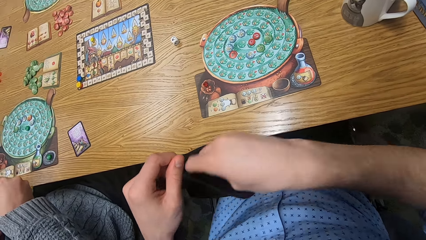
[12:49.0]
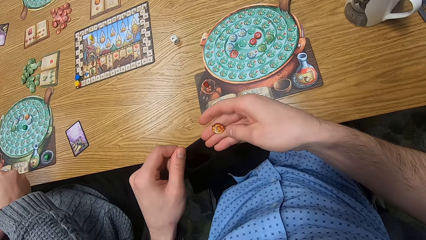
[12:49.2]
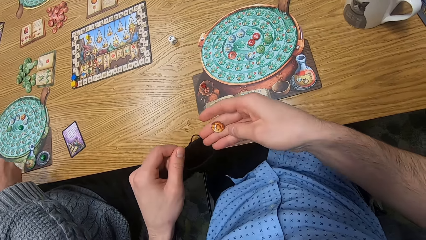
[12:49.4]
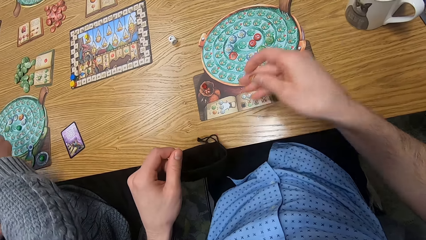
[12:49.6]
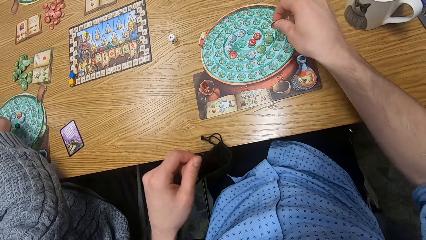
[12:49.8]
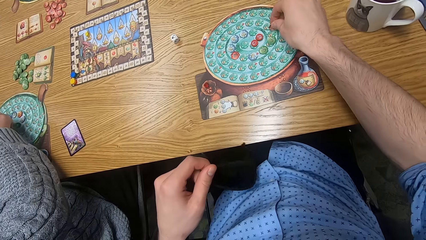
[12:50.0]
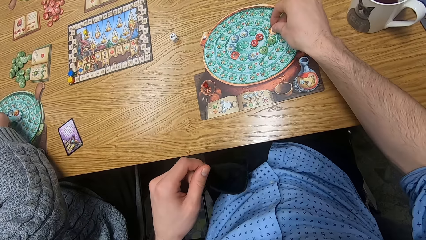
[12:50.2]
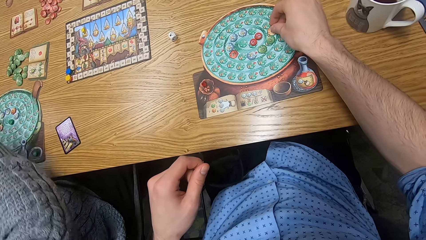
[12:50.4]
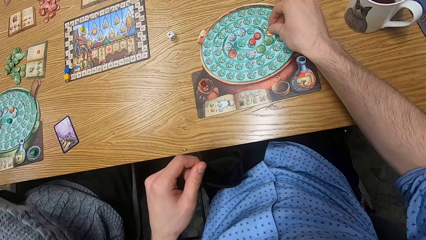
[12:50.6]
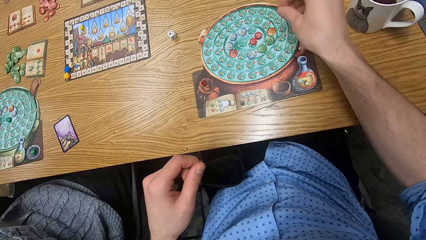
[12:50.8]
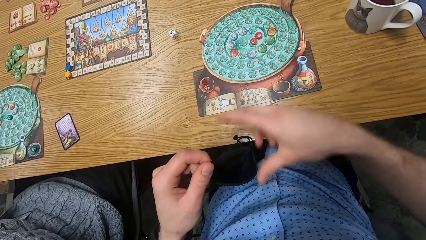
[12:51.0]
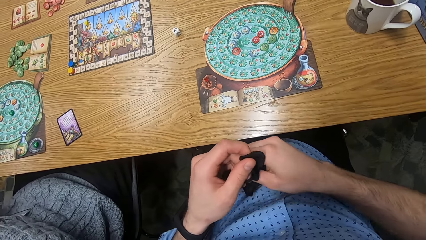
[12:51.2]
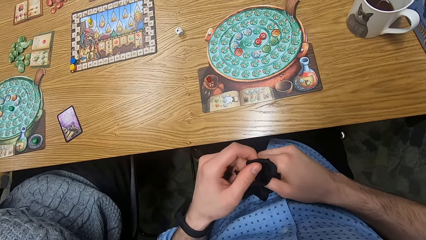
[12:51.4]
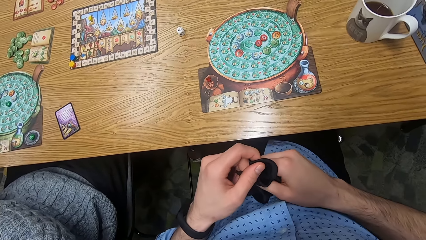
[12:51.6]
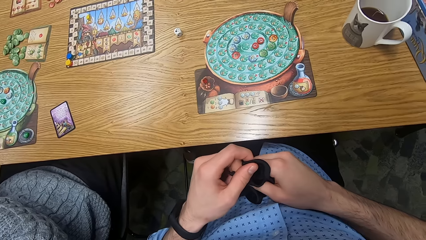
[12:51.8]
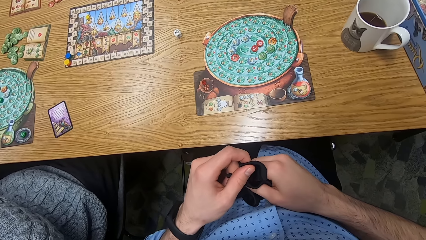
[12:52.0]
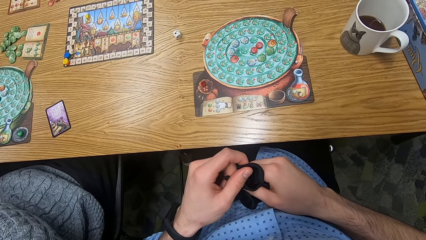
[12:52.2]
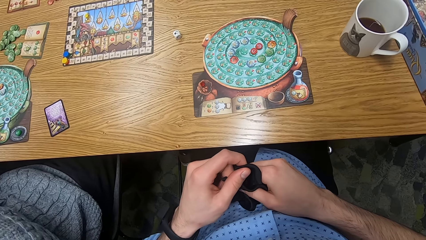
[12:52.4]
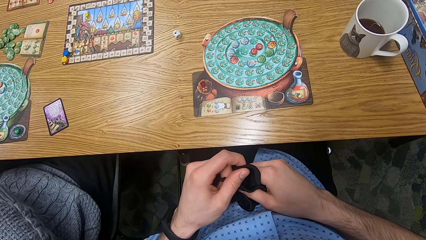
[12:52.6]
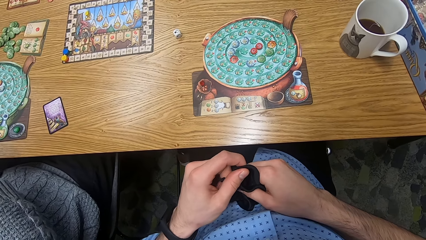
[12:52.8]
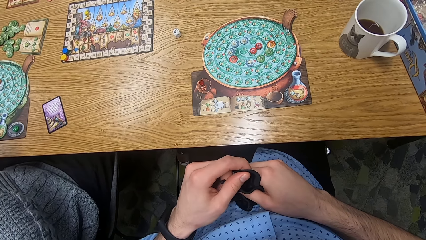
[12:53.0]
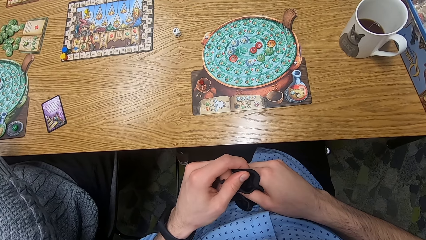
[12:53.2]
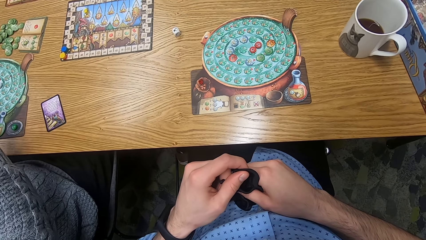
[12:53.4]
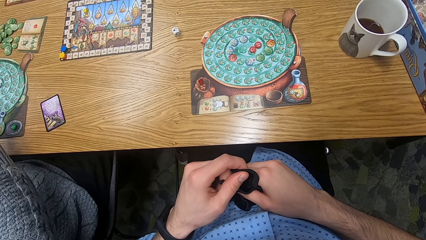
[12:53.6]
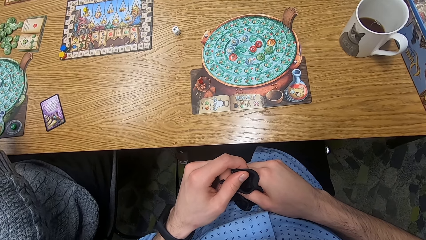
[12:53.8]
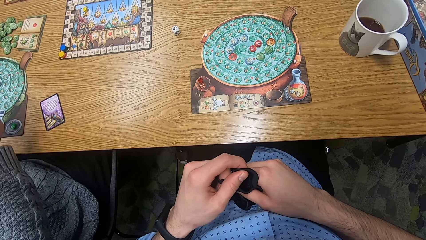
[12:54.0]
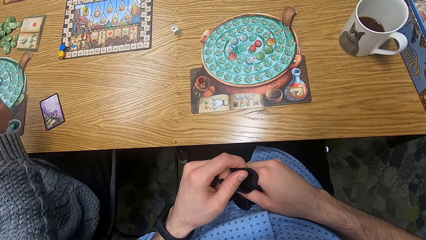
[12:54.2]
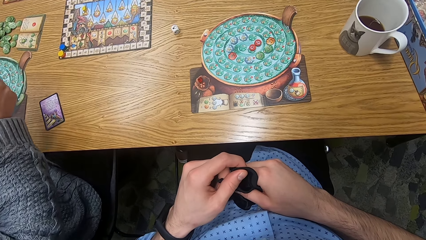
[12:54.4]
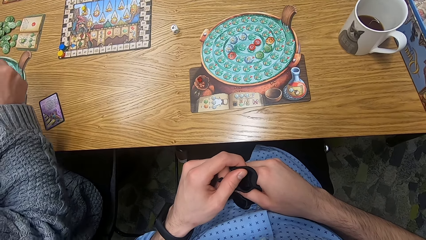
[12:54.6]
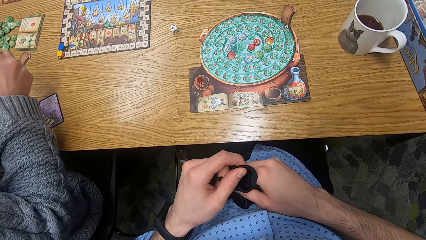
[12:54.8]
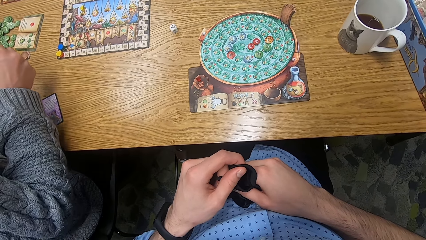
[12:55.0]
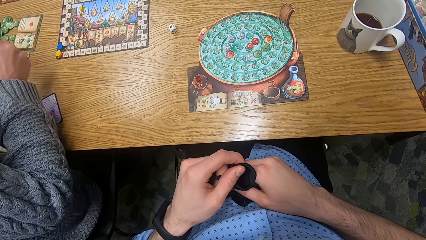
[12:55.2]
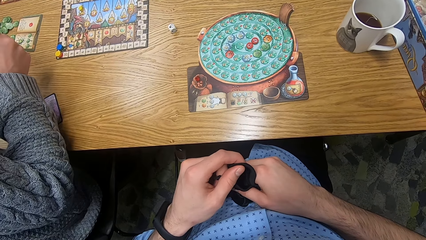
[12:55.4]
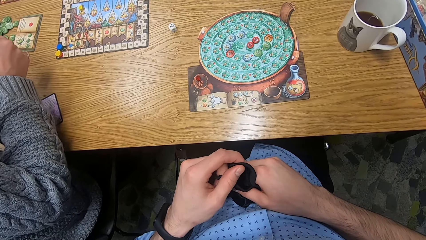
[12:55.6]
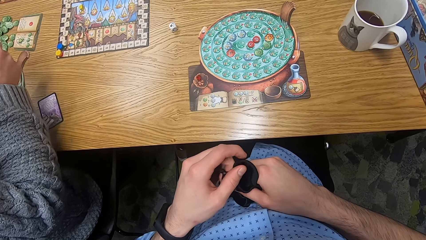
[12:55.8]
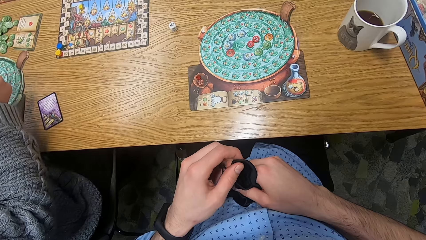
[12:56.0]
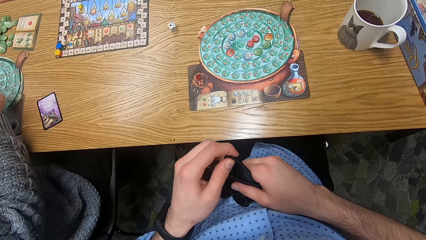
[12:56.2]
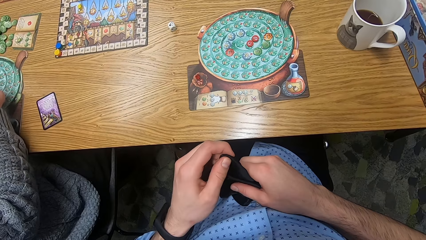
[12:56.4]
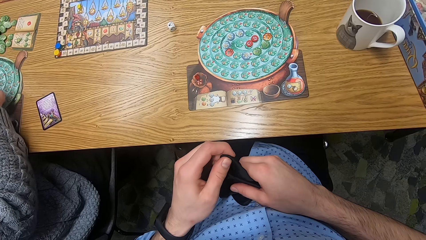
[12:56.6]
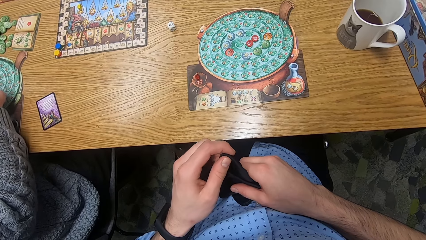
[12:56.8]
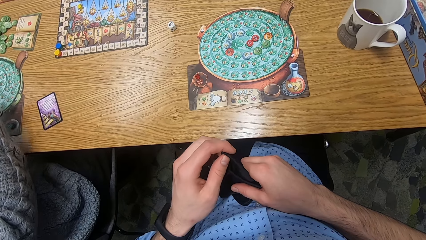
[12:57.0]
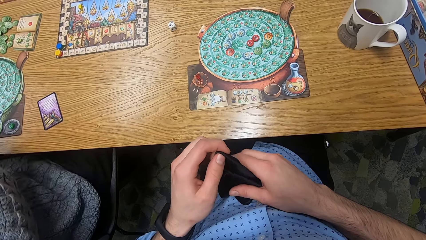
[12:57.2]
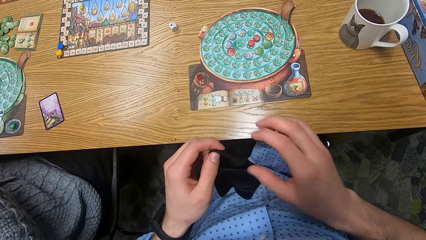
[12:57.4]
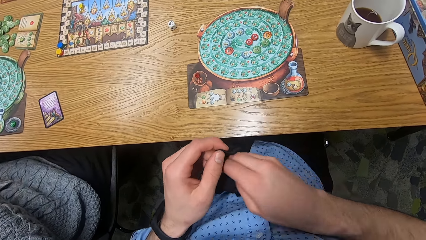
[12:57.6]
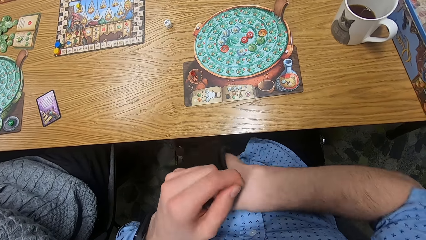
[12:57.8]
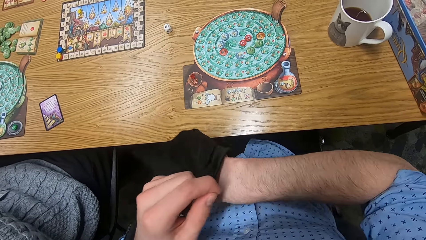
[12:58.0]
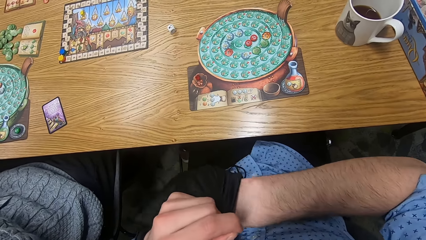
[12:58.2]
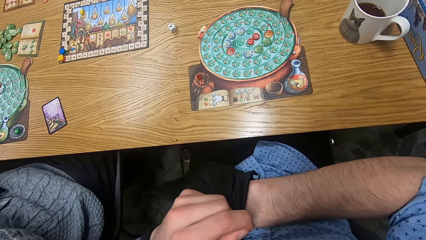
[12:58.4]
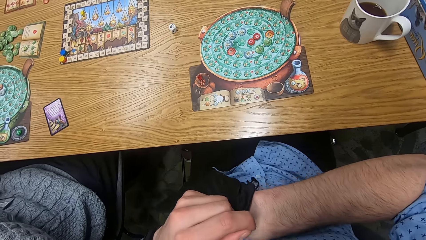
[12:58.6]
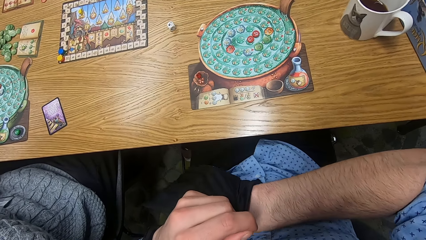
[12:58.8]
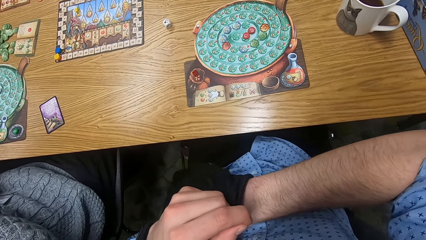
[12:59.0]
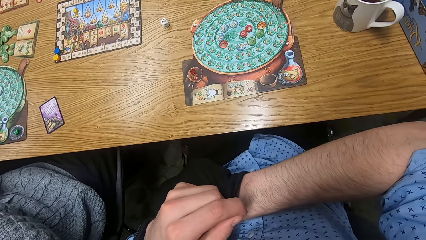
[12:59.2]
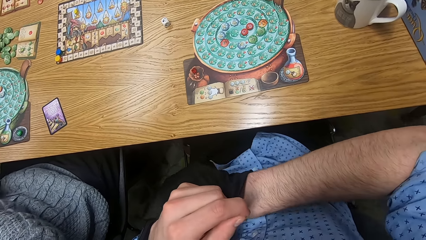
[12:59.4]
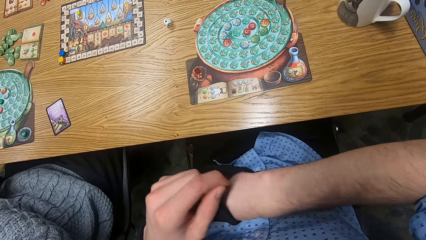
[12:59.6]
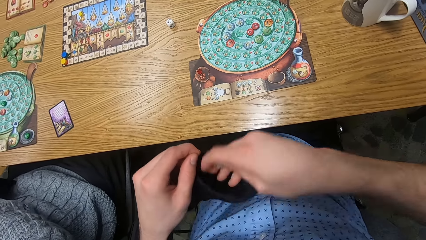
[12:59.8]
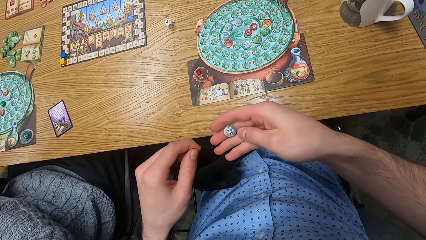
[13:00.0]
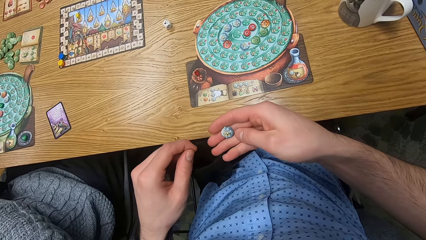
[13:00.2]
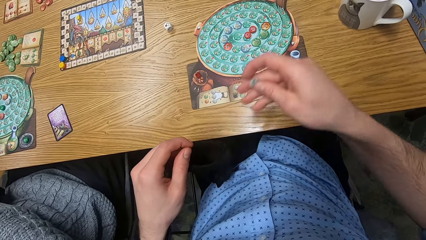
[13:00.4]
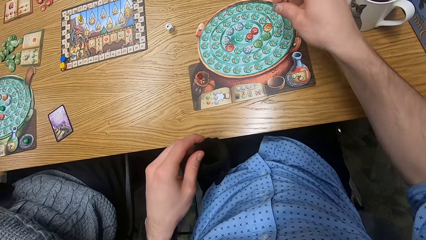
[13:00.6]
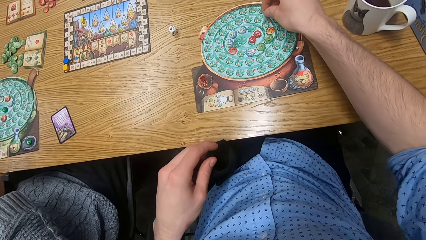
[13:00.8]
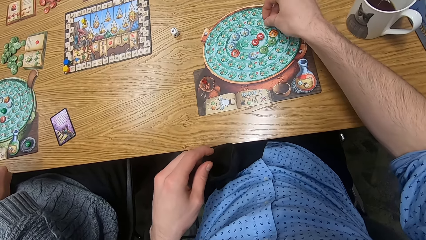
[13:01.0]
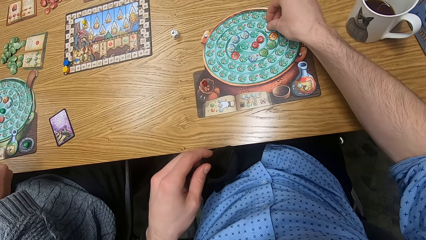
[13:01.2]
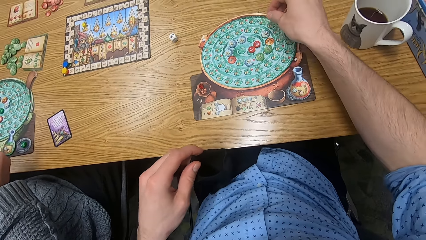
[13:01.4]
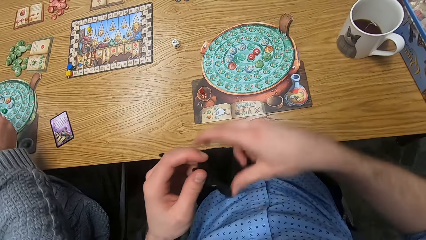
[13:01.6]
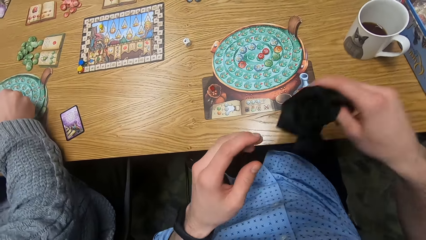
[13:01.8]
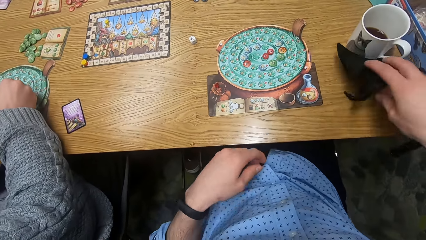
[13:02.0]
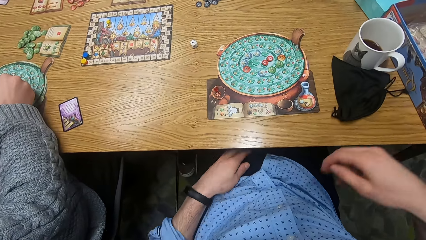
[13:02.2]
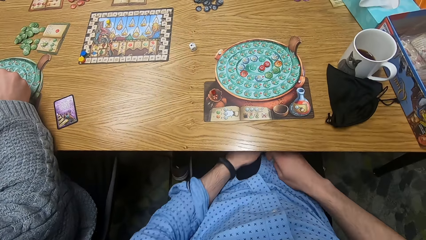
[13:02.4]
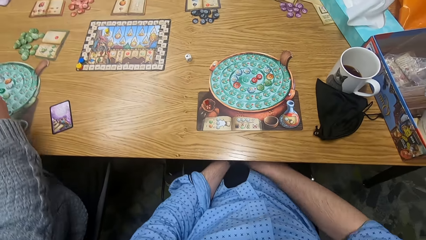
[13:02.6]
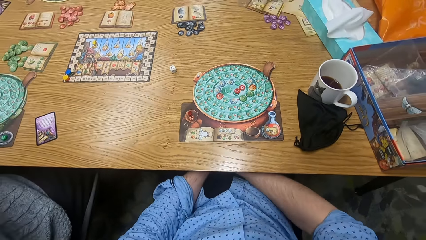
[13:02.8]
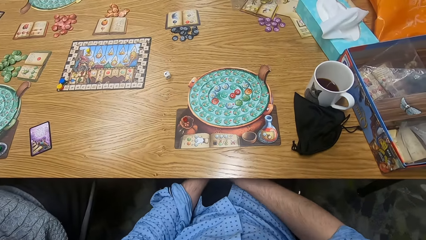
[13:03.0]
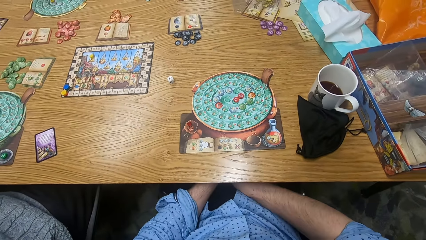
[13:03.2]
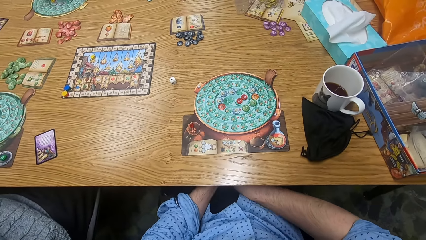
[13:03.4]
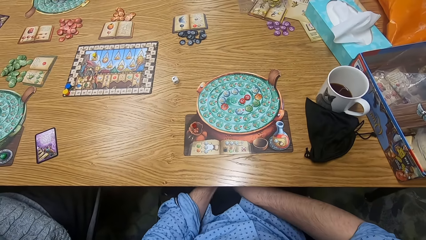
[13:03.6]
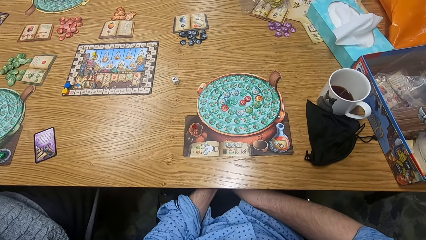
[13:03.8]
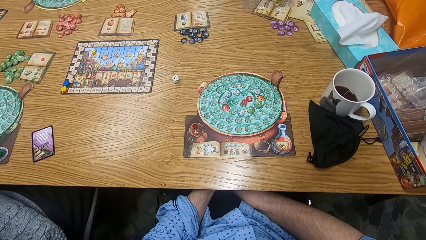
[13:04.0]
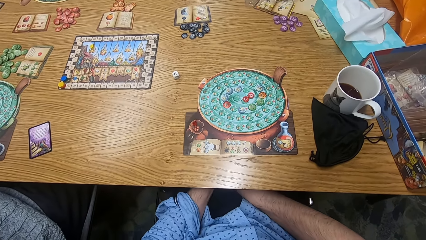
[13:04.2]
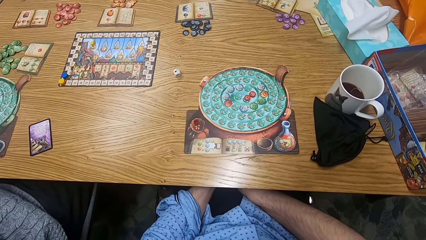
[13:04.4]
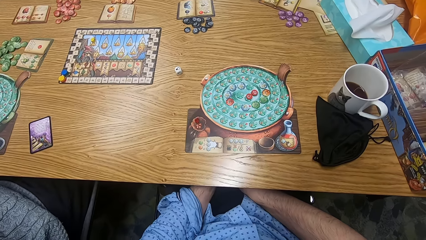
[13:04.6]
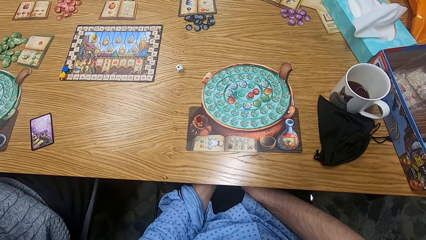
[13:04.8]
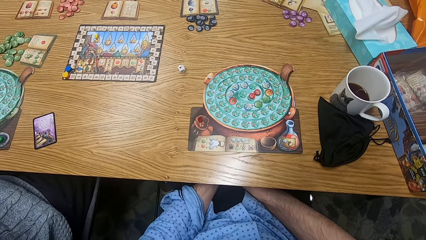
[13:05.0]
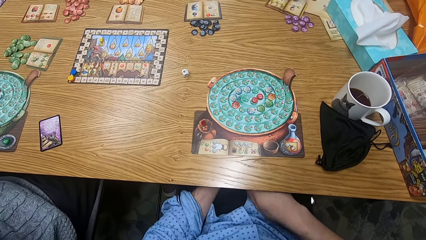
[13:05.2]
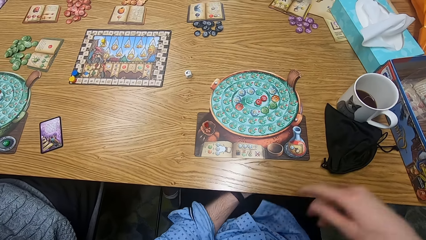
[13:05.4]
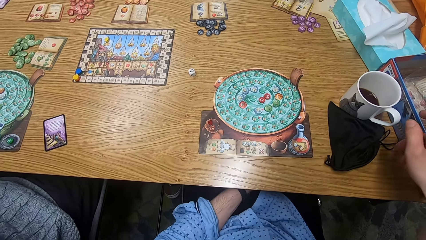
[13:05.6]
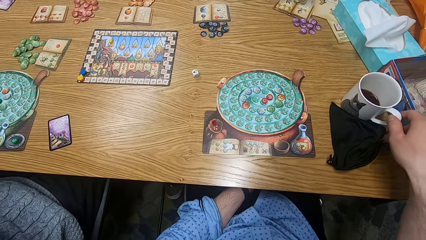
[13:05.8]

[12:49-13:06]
The camera wearer removes the orange chip from the bag with his right hand. The man drops the chip on the player board on the table with his right hand. The camera wearer drops the green chip on the player board on the table with his right hand. He drops the orange chip on the player board on the table with his right hand. He removes a blue chip from the bag with his right hand. The man removes a chip from the bag with his right hand. The camera wearer drops the blue chip on the player board on the table with his right hand. The man drops the chip on the player board on the table with his right hand. The camera wearer drops the bag on the table with his right hand.
